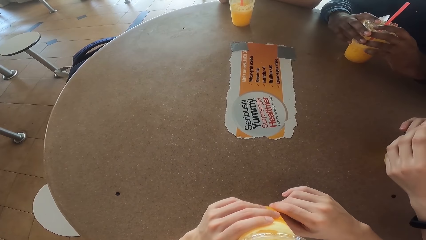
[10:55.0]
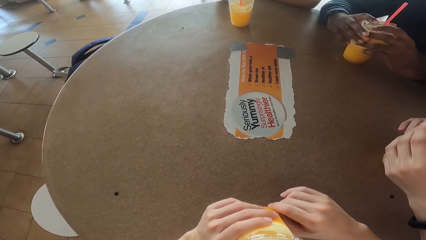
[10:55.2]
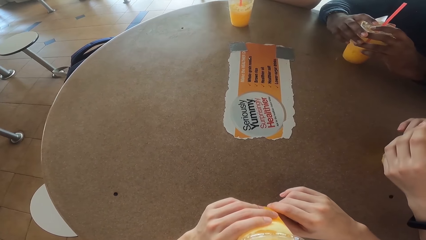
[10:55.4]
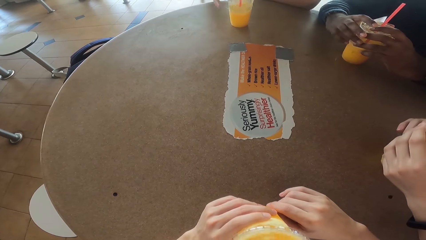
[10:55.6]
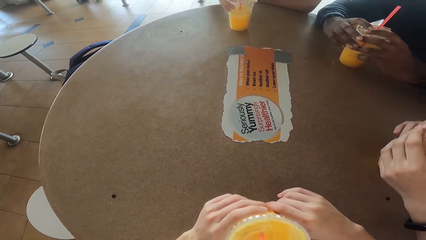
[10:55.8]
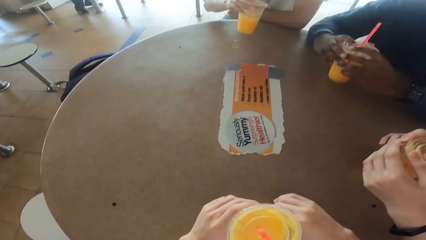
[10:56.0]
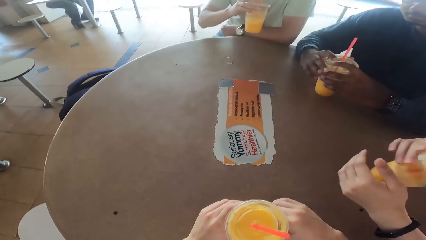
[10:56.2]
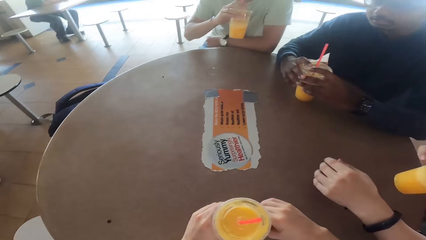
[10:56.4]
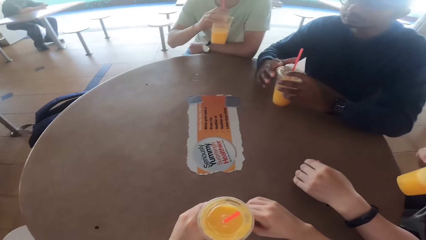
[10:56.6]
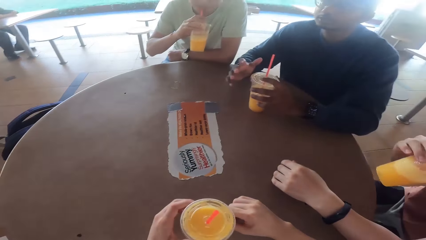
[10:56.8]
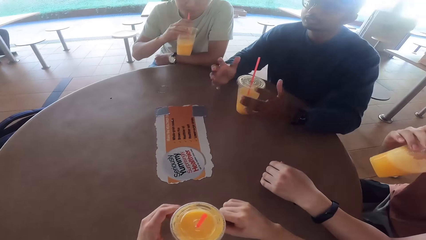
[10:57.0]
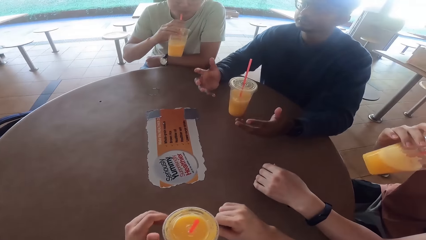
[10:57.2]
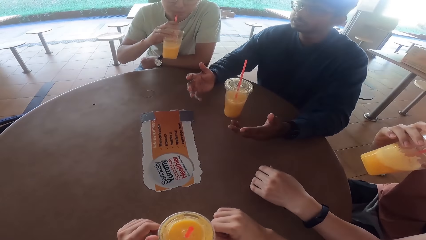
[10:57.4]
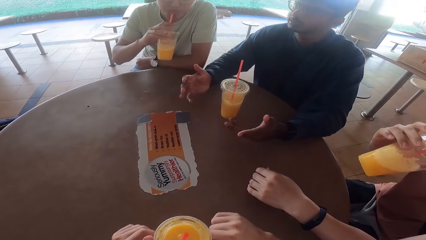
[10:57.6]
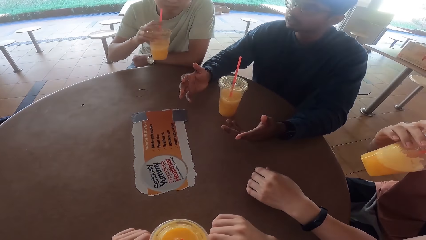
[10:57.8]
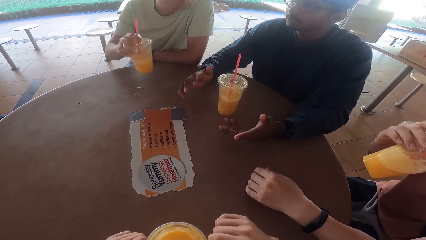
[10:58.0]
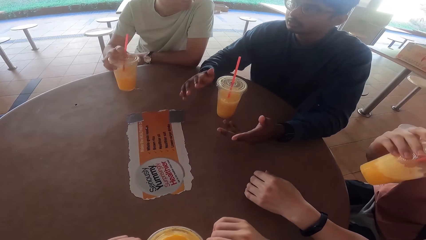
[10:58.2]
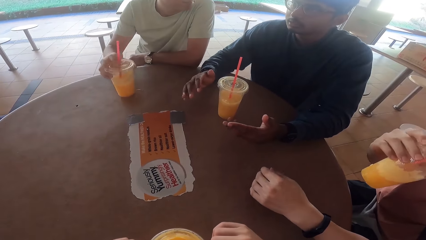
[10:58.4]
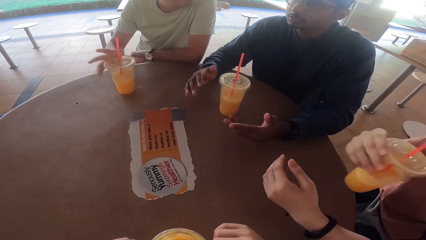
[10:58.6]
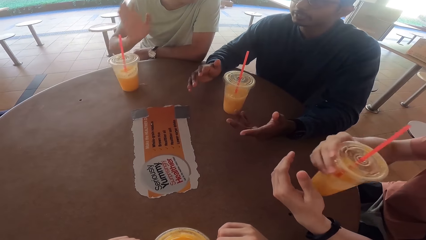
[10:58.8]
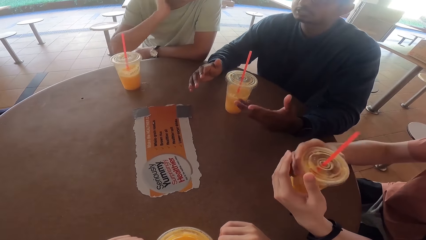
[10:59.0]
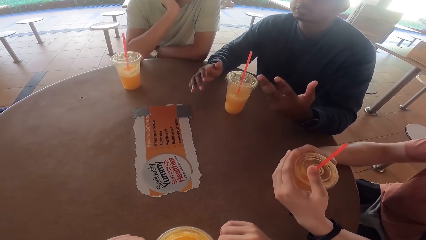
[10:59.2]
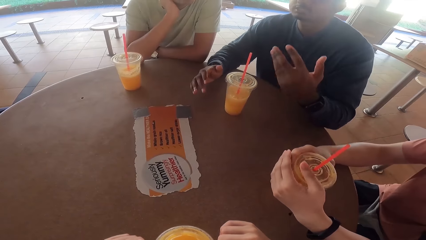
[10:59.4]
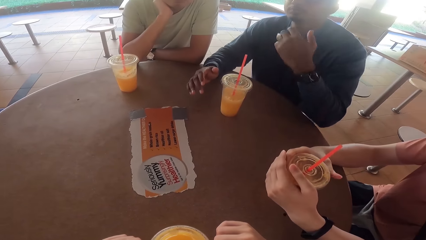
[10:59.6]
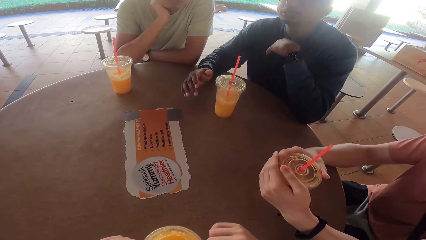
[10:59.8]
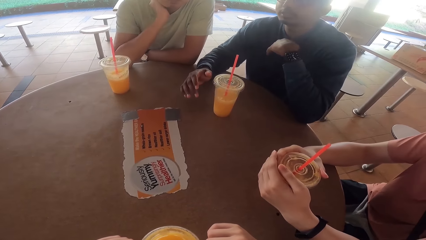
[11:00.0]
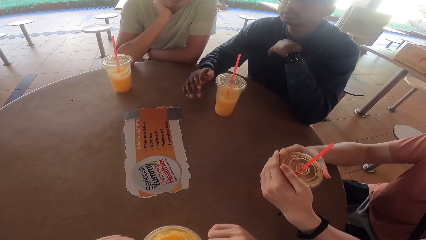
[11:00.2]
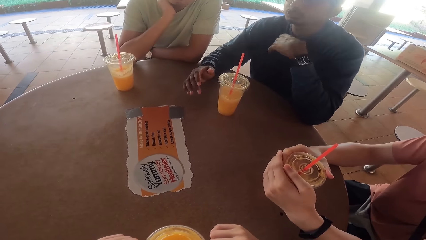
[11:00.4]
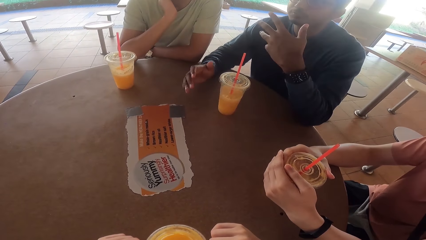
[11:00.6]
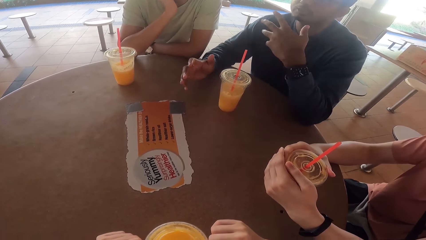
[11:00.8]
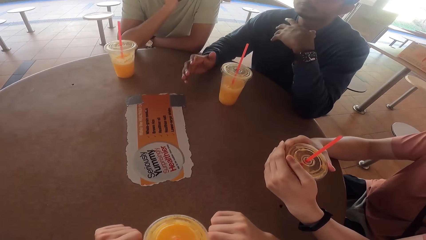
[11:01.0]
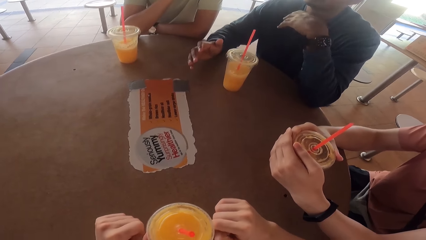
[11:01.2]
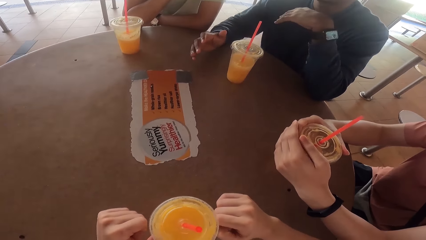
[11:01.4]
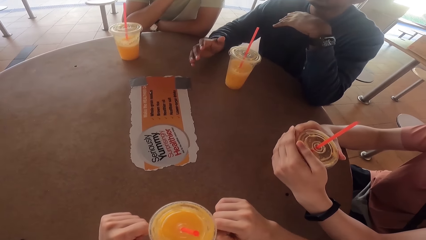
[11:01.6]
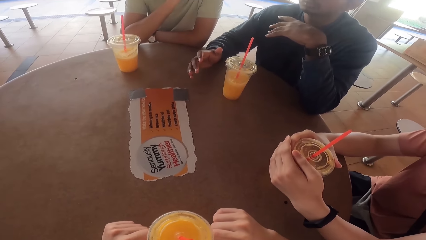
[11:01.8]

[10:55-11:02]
Two persons drink their juice. A third person talks to the two persons and the camera wearer.

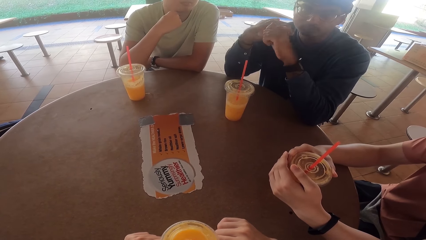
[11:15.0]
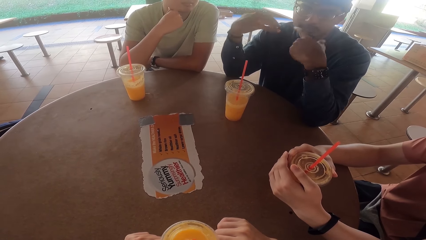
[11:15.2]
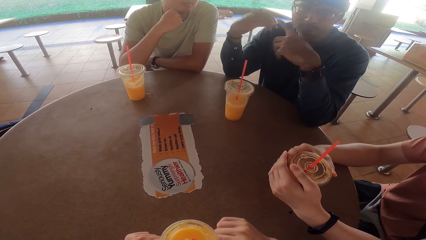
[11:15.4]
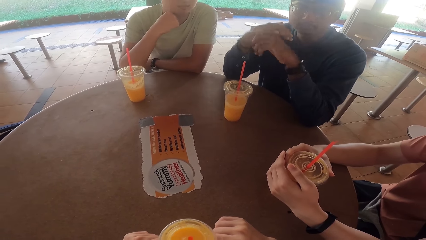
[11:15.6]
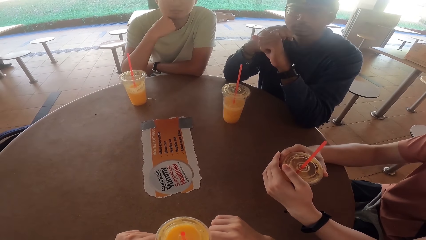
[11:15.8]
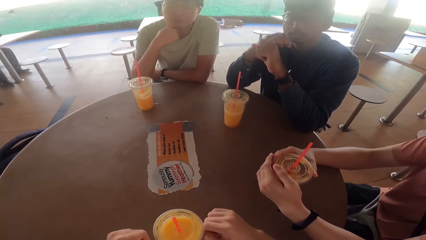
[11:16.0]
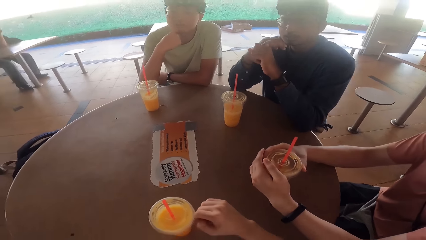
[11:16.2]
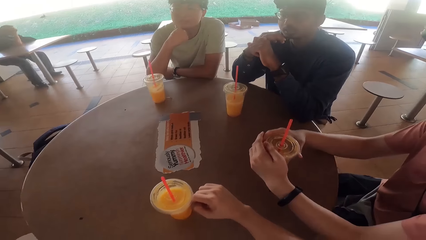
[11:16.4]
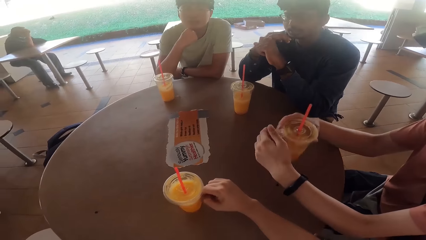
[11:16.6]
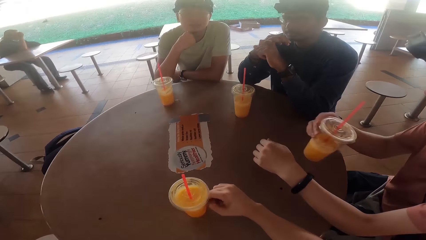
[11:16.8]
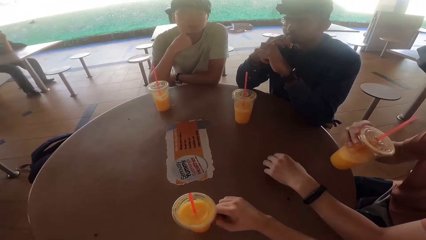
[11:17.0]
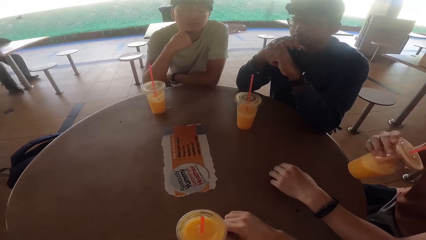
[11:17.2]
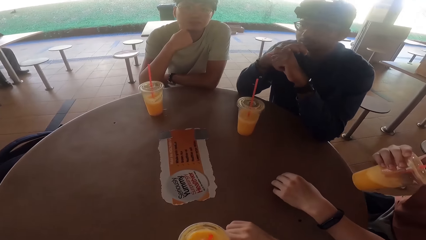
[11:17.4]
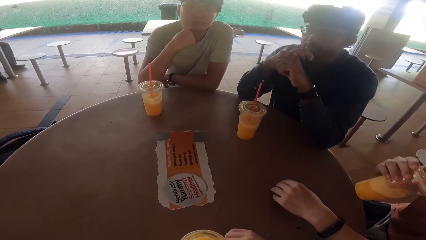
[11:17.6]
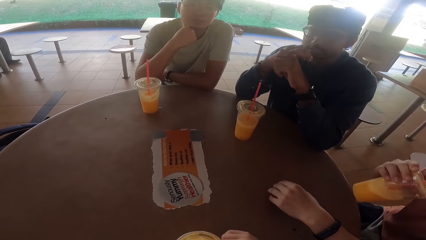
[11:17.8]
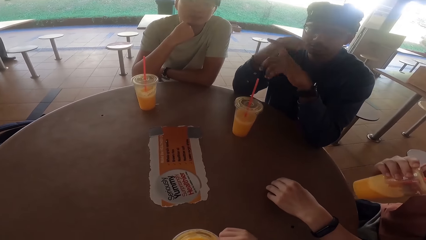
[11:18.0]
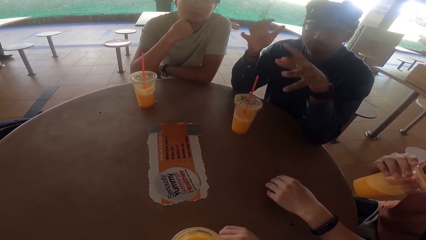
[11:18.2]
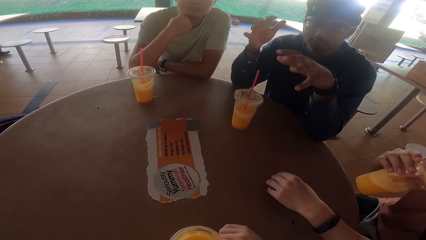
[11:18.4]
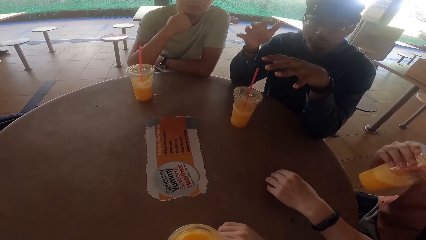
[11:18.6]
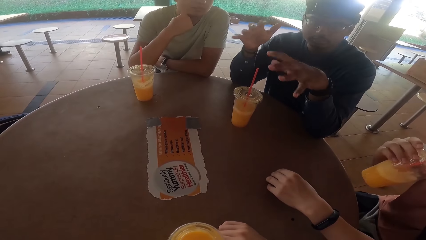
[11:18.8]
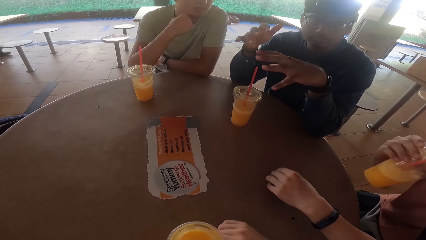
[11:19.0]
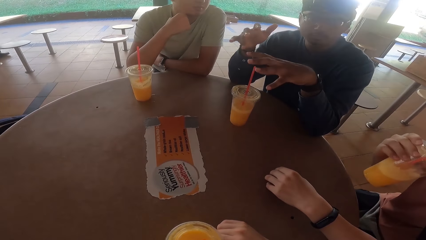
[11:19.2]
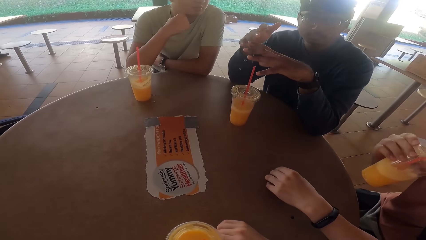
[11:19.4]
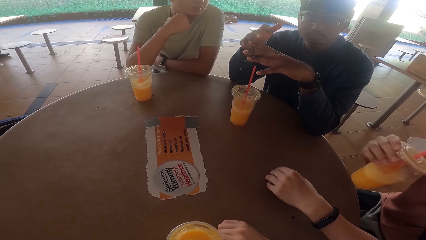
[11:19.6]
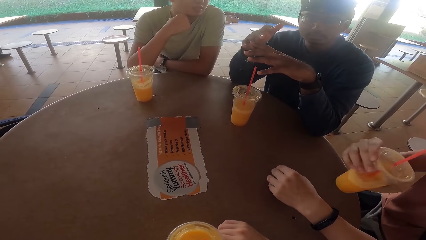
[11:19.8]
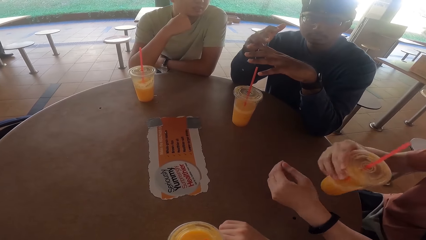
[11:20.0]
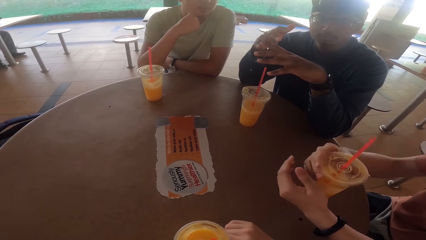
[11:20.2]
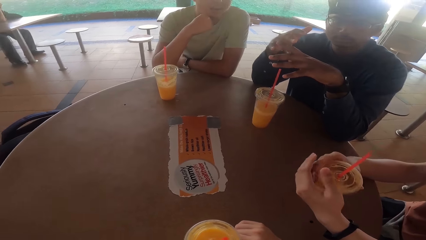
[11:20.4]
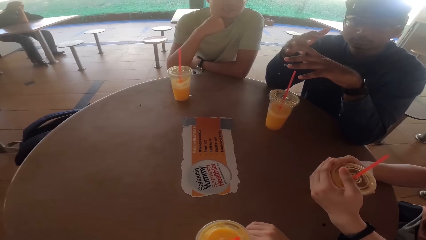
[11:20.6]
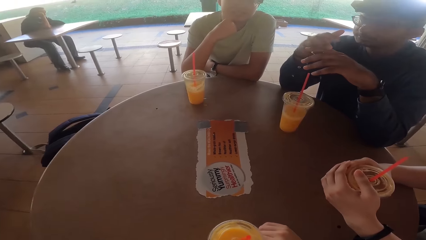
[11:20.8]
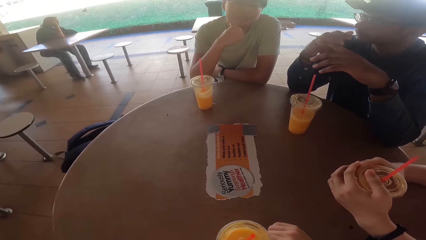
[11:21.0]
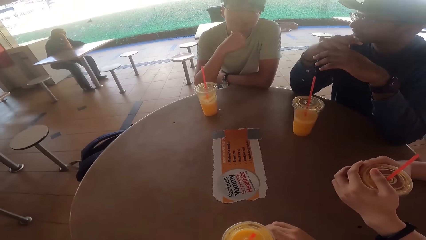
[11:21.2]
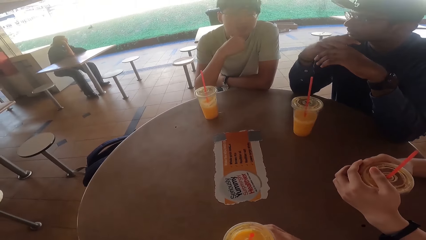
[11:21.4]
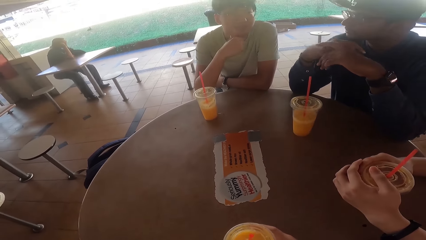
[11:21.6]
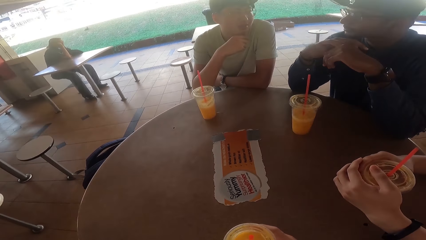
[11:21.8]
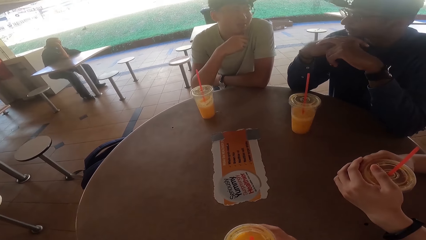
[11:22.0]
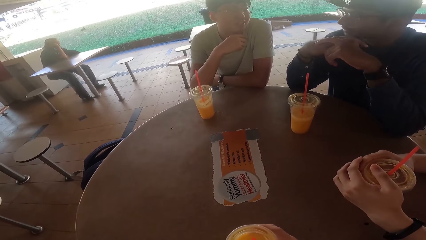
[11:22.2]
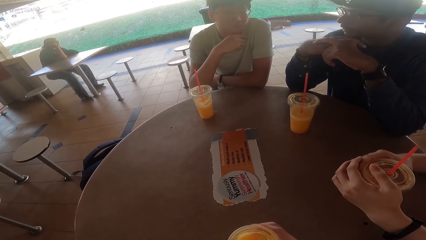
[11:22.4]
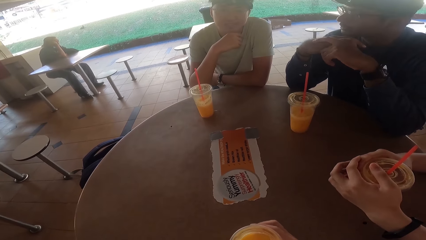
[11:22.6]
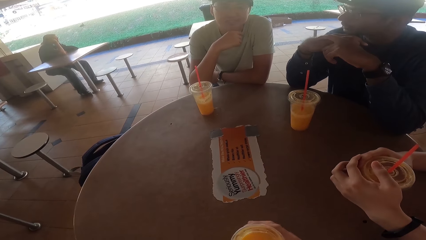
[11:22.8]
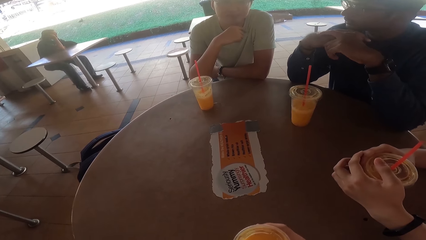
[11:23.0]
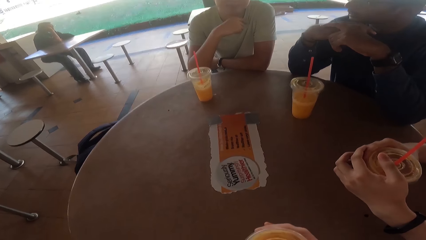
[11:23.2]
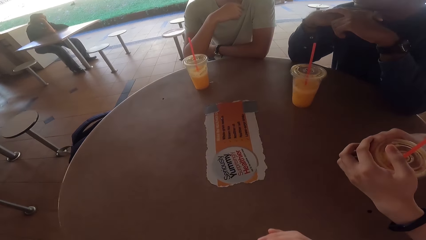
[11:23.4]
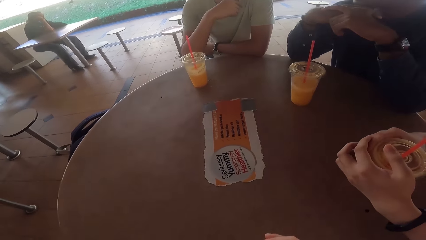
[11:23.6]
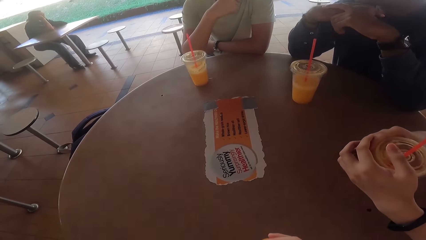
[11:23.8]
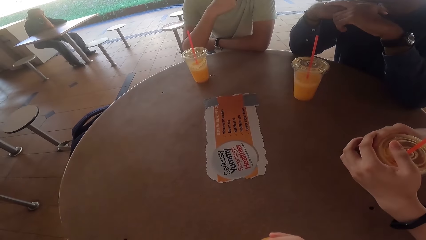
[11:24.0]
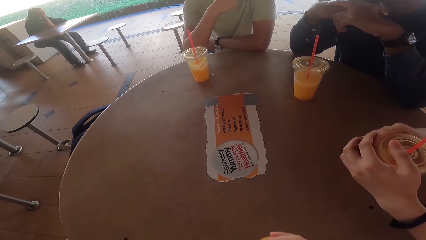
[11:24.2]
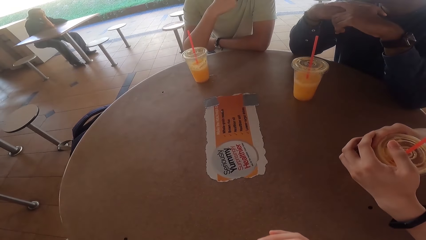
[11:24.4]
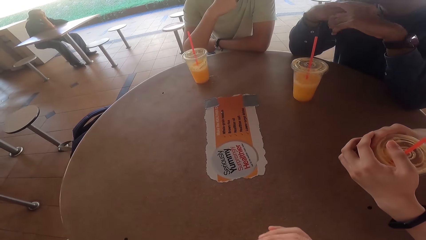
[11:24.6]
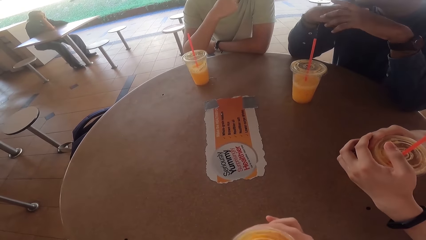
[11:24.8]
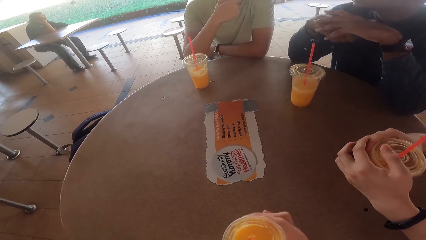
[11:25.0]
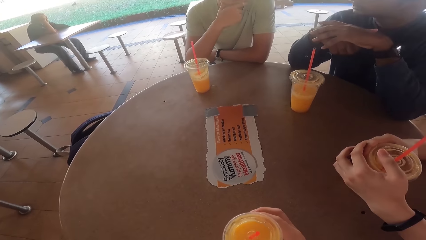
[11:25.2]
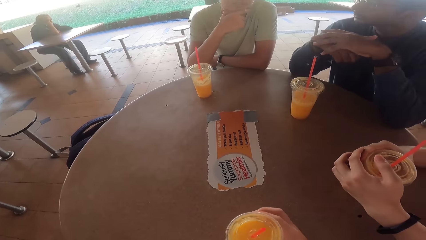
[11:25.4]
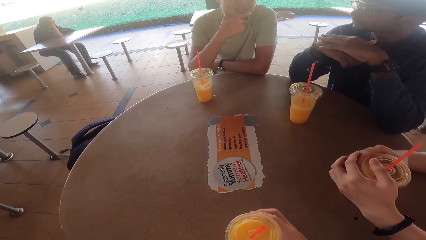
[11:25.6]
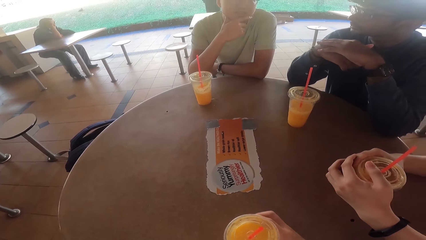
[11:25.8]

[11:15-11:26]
A person drinks the juice.
